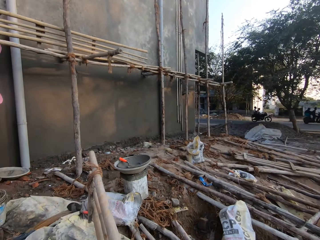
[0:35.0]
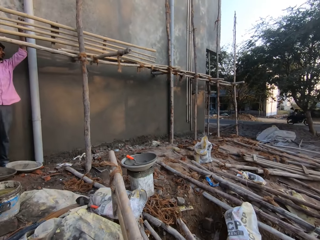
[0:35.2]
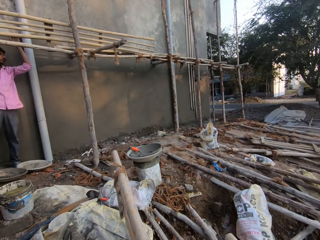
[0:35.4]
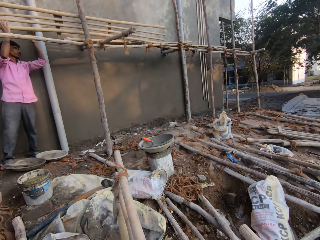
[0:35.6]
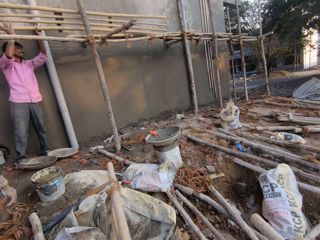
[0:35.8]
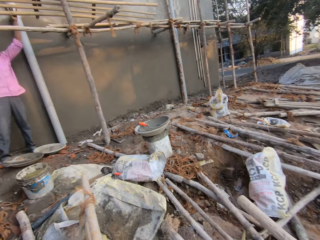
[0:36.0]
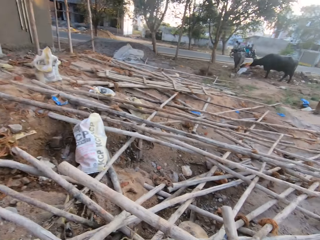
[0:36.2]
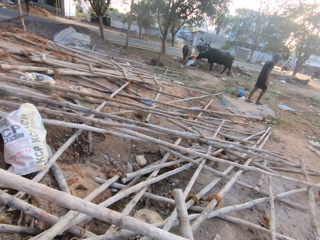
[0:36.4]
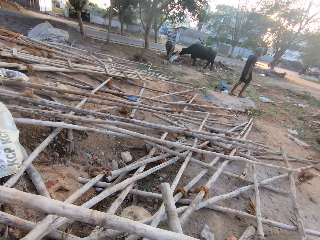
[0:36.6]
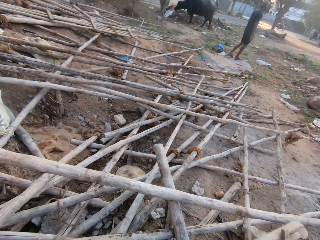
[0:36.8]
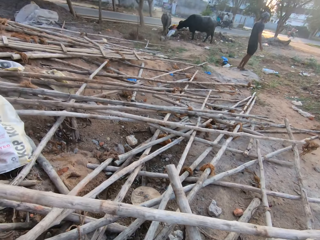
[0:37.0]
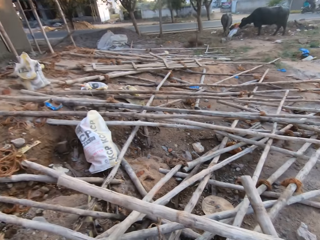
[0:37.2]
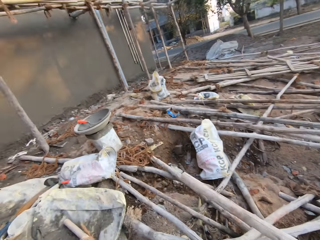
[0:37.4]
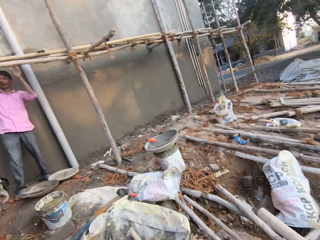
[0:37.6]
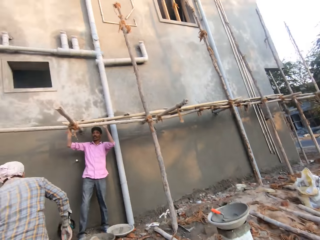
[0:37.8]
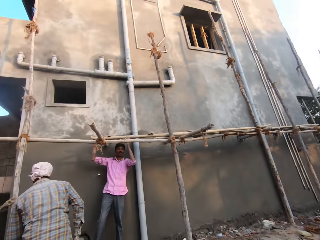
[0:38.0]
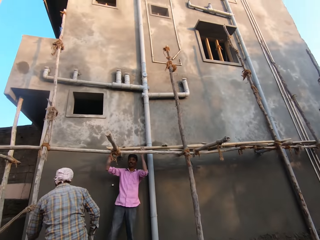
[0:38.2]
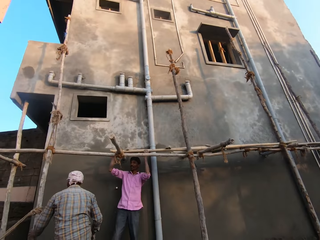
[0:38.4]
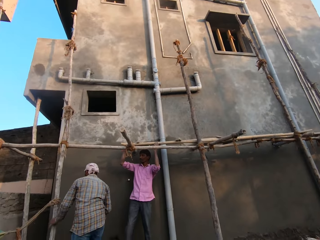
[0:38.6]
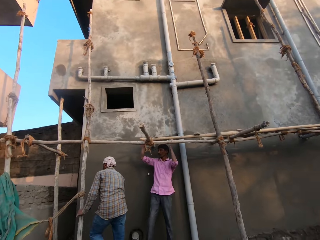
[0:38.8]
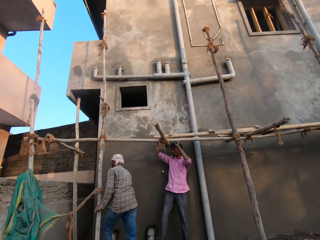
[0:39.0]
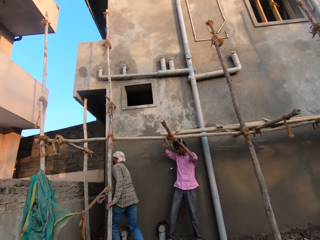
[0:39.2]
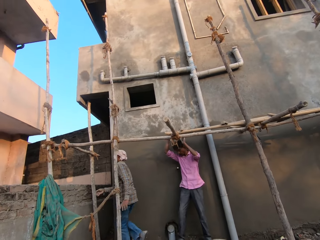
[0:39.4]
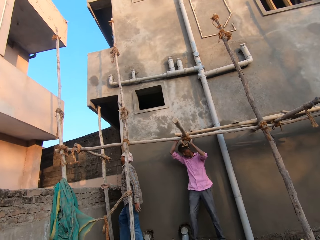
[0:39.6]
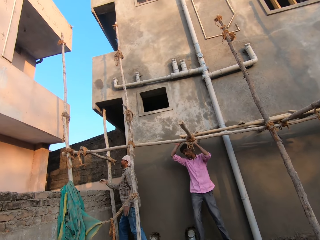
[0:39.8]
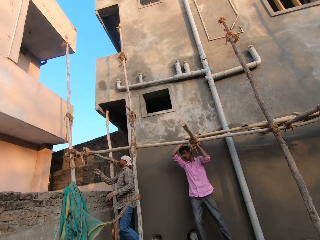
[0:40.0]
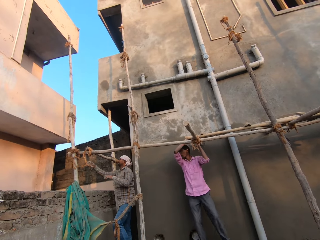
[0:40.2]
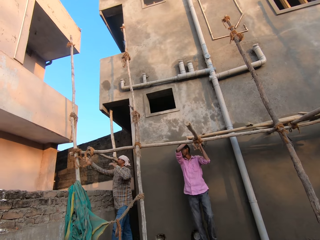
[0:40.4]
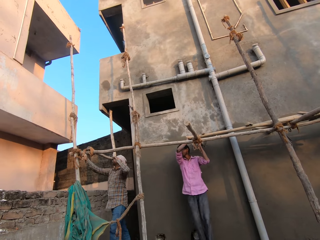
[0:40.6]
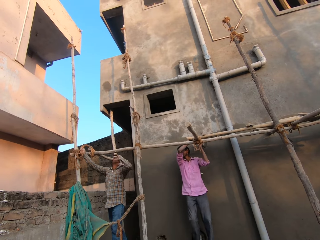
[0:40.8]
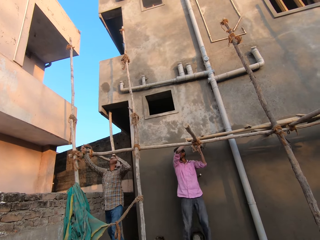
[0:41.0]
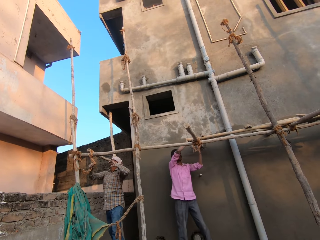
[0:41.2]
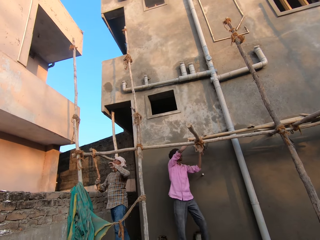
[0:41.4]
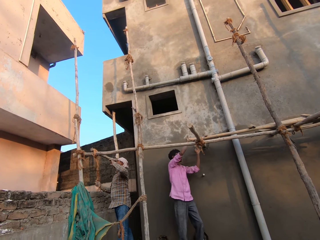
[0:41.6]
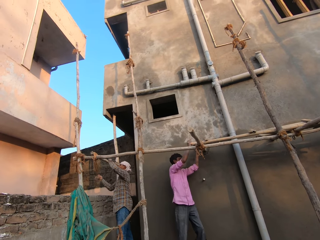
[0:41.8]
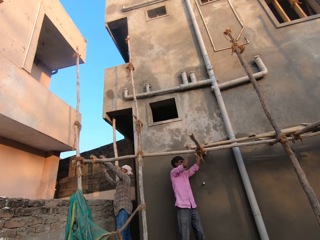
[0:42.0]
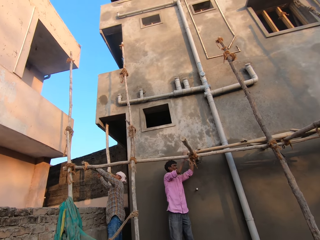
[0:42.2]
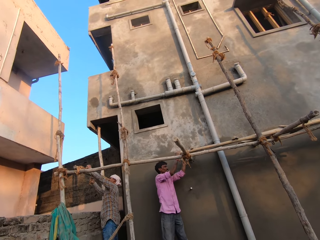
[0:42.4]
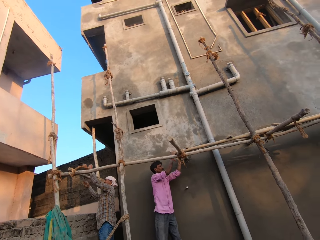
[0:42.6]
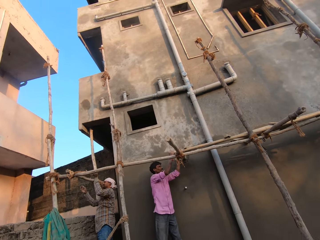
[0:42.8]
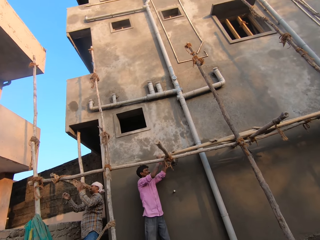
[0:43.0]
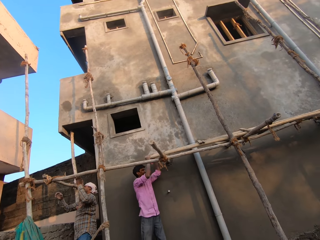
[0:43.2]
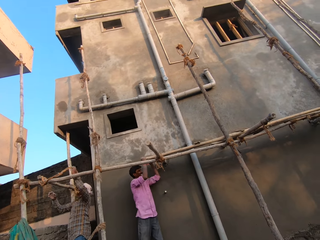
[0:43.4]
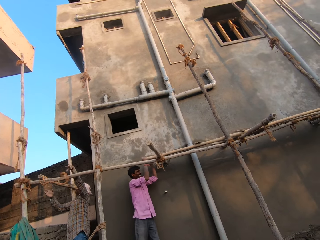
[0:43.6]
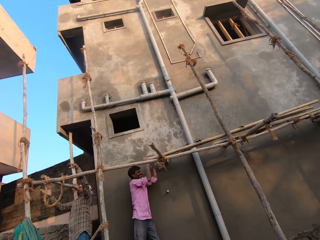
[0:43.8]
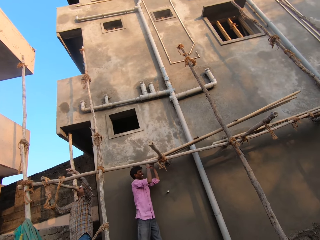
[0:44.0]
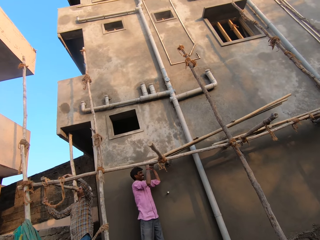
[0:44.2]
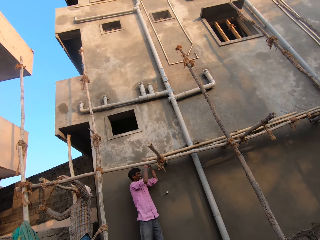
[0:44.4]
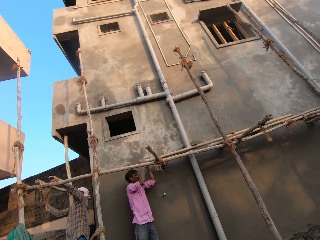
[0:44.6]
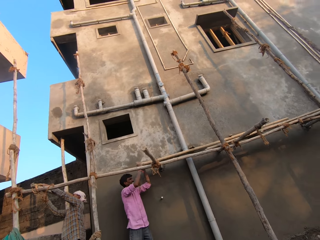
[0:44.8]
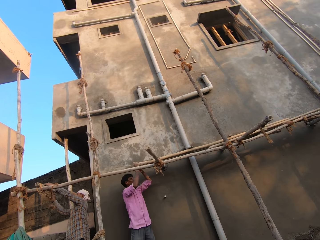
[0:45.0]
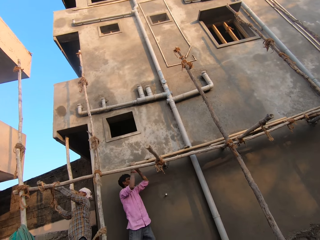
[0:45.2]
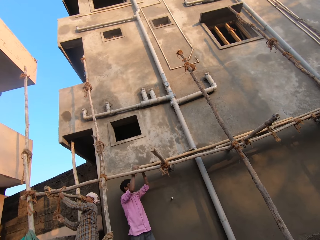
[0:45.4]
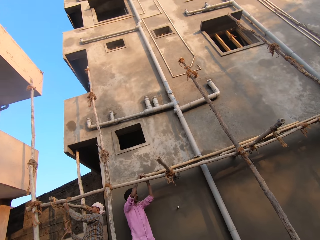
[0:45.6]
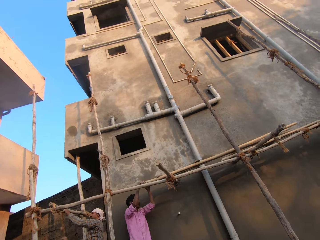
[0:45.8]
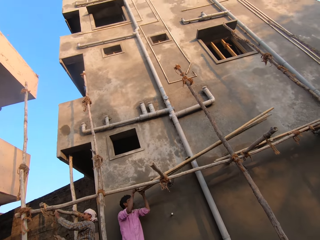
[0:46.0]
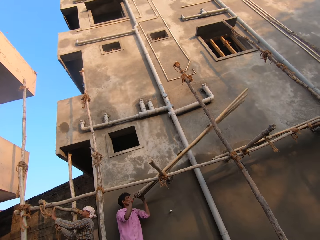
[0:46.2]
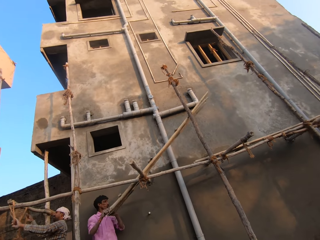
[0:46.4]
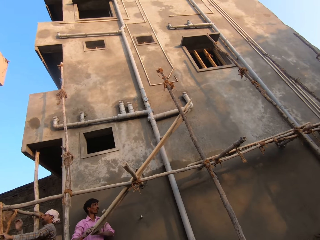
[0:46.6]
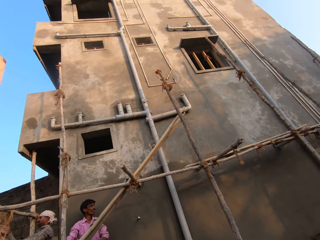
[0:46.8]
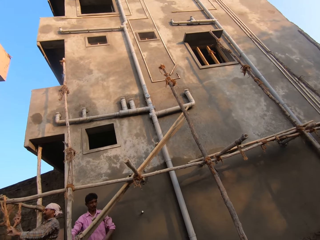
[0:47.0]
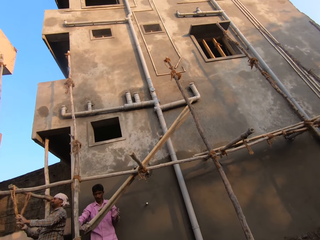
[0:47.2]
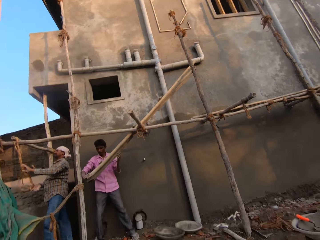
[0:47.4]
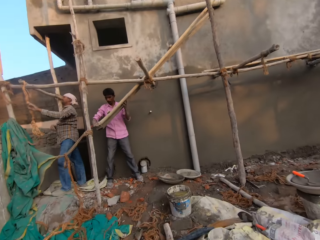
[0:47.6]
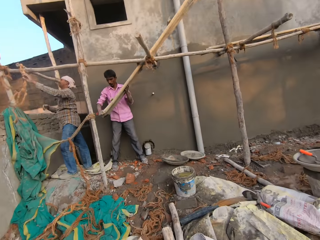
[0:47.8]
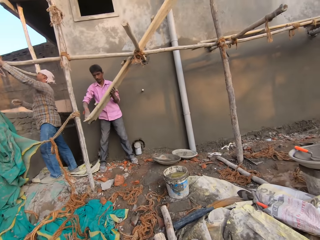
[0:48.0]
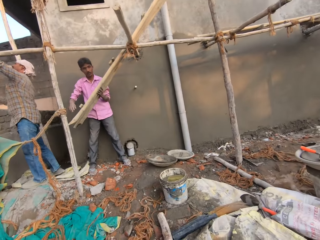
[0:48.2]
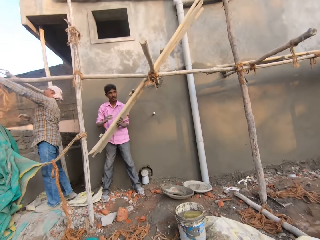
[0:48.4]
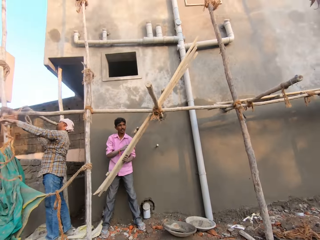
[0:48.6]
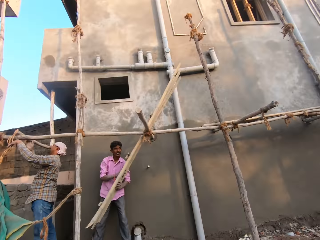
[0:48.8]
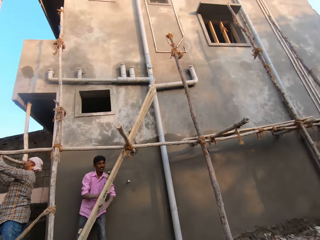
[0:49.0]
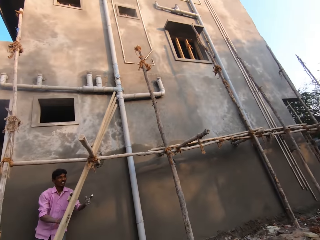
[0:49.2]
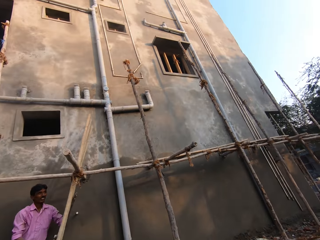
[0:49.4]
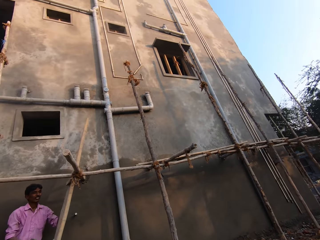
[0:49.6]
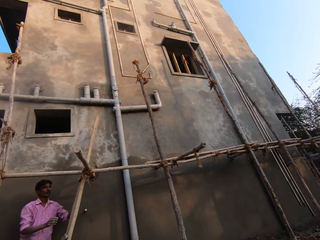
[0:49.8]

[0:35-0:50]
The camera wearer looks around pieces of wood. The first man unties a rope around the scaffolding woods. He removes the rope on the wood rails. The other man removes the rope on the wood rails. He pulls down a wooden ladder off the wooden scaffold with both hands. He removes the wooden rails from the wall.

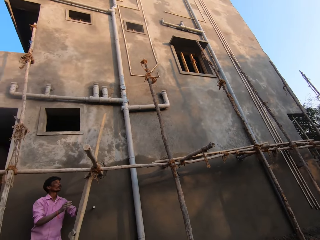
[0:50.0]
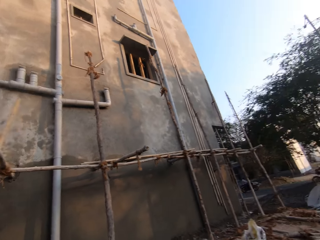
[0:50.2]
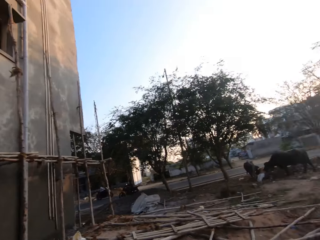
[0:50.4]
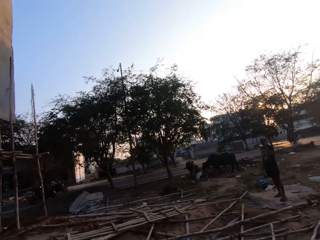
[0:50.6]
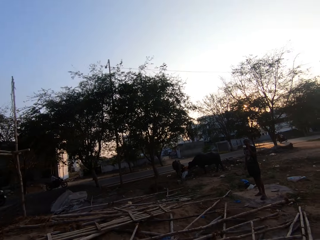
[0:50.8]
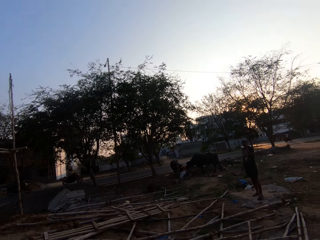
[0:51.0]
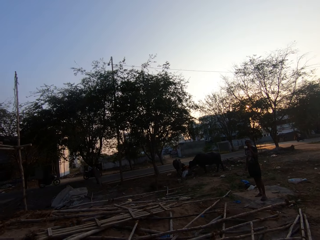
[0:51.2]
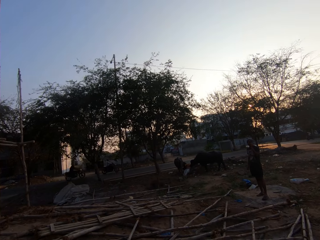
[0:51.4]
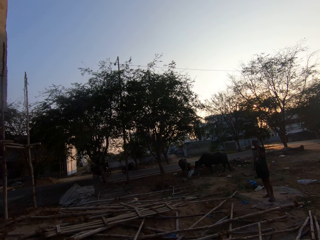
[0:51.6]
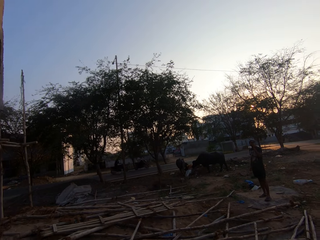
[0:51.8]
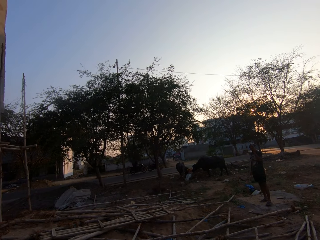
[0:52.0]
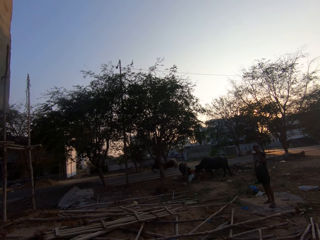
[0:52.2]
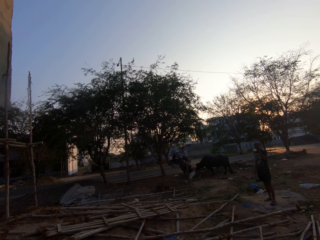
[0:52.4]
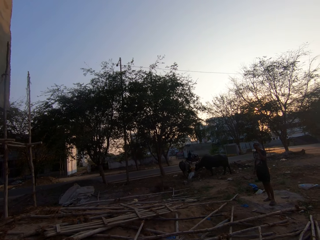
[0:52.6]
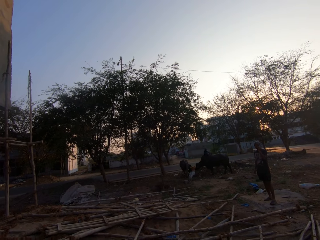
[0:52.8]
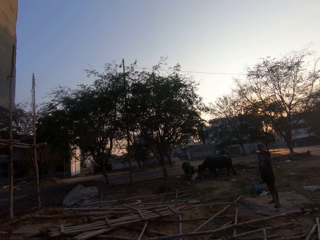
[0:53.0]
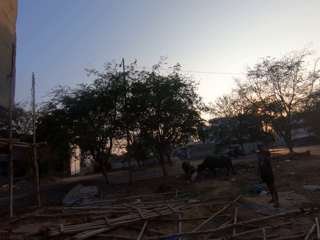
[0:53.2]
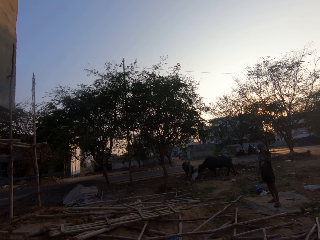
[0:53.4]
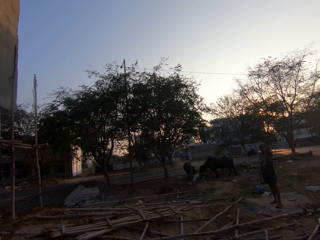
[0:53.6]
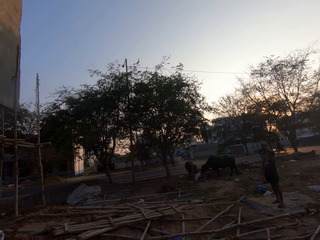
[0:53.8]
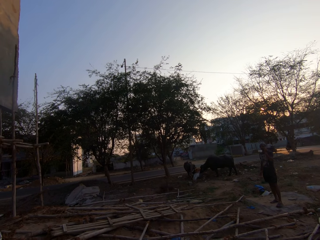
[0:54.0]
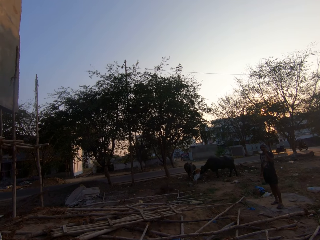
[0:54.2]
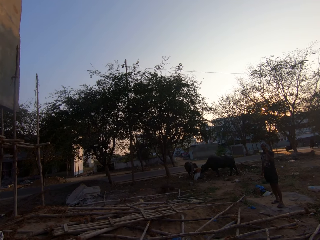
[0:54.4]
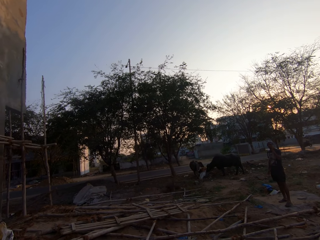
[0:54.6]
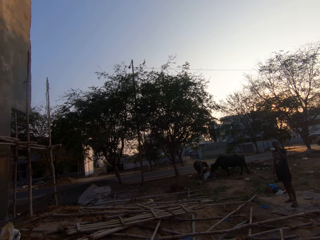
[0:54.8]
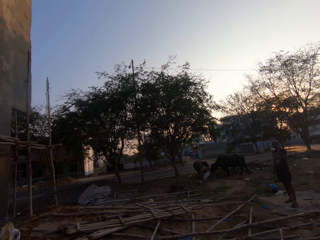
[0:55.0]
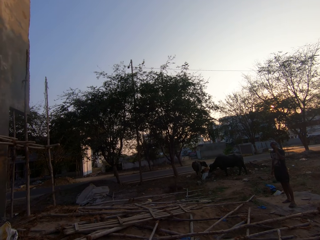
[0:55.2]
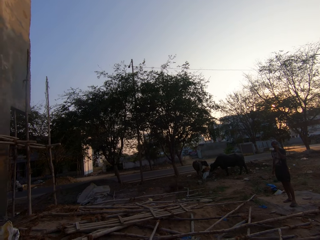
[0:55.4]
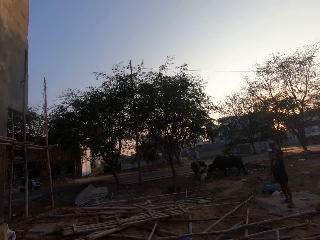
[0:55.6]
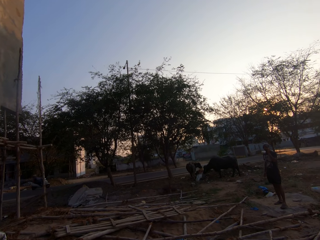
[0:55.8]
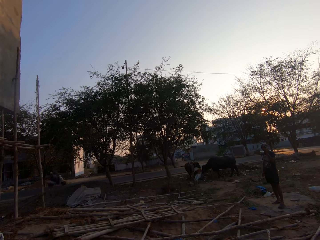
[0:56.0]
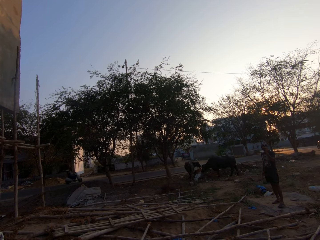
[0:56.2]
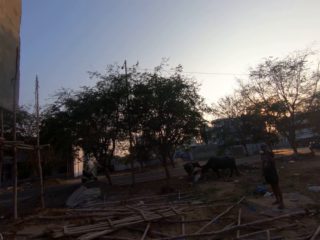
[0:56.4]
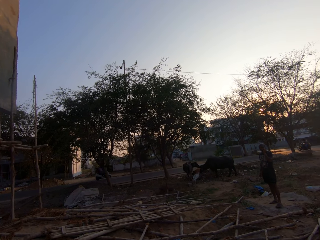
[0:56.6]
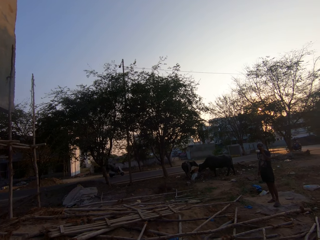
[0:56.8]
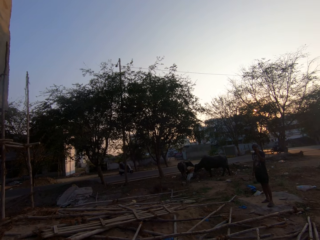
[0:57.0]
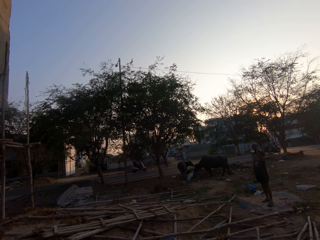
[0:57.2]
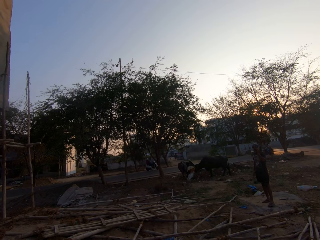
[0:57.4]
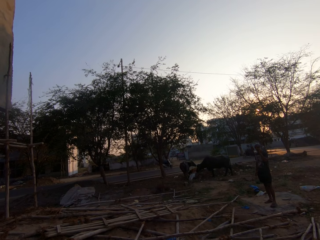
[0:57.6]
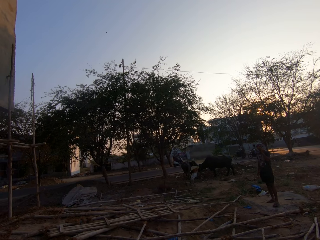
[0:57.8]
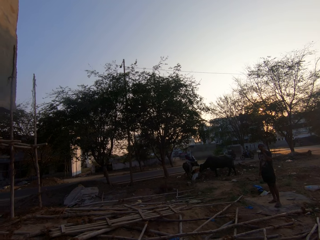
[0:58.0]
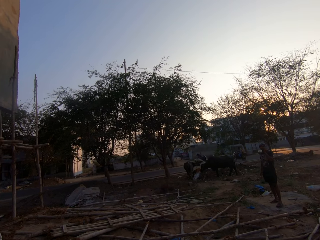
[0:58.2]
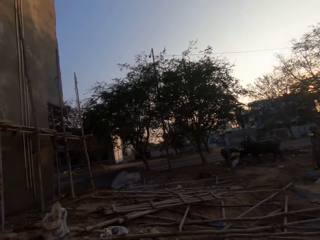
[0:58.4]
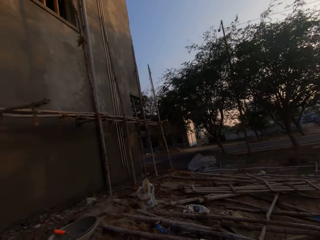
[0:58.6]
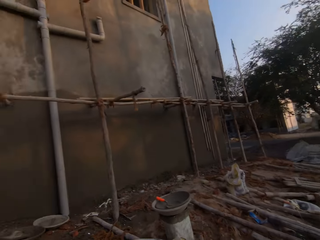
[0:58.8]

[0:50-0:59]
The camera wearer looks around the building site.
